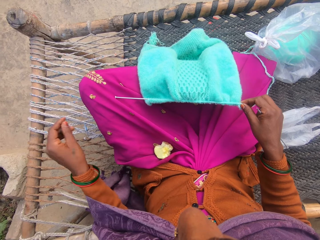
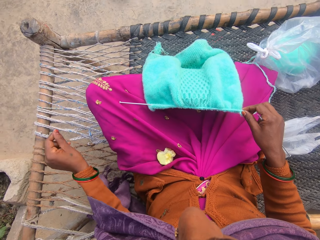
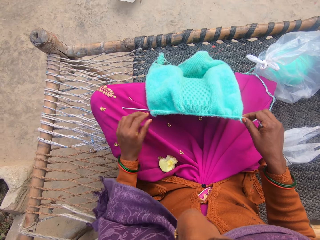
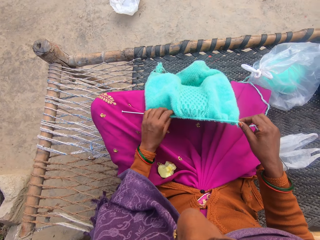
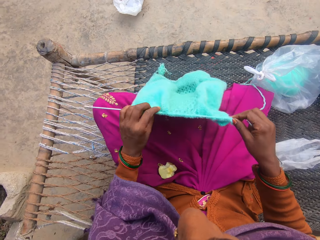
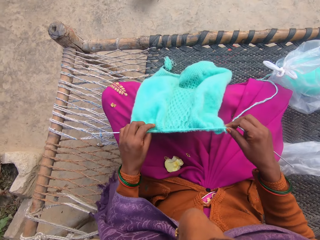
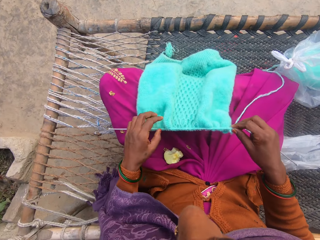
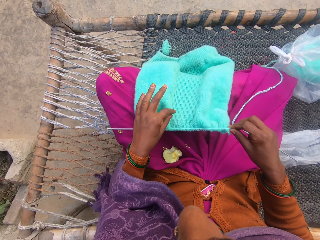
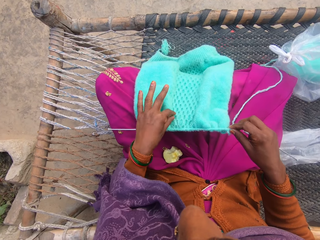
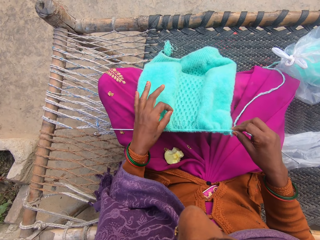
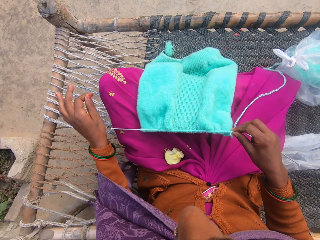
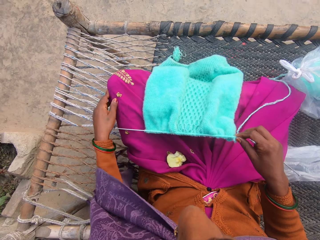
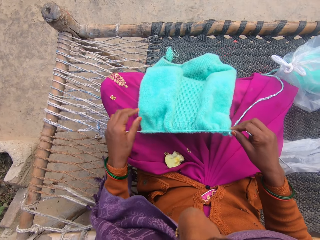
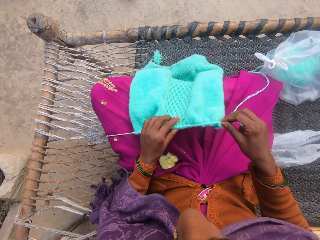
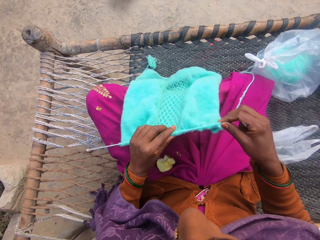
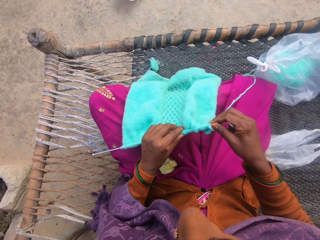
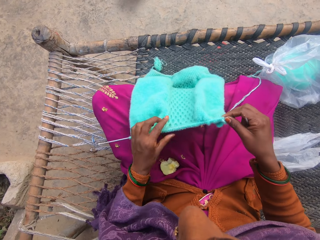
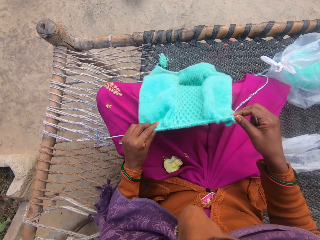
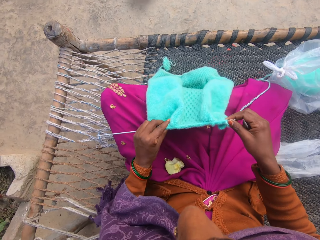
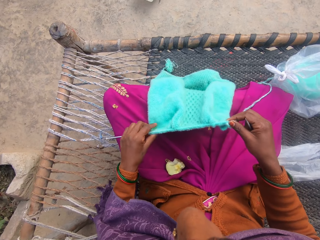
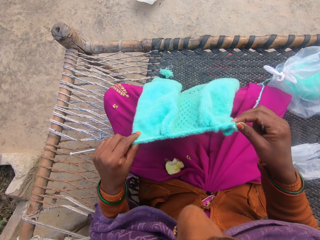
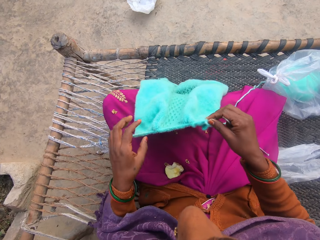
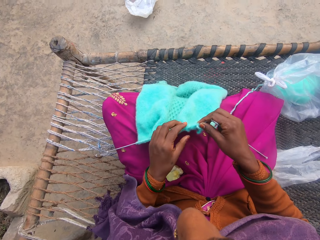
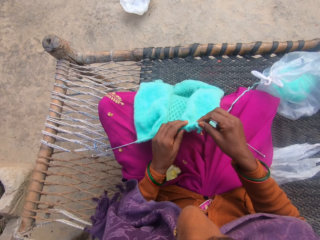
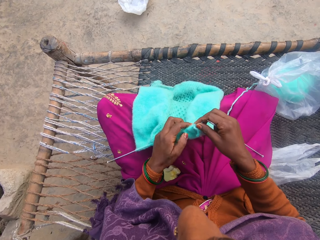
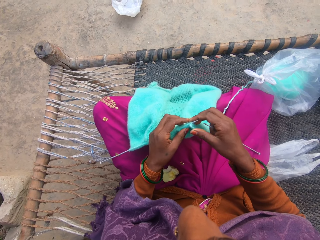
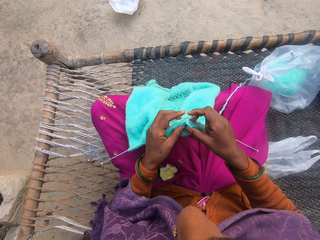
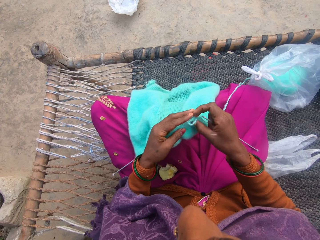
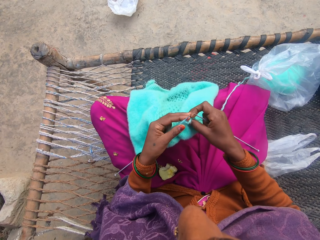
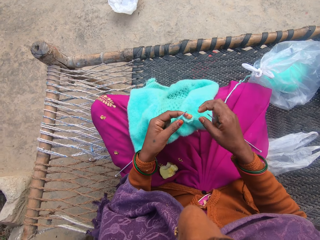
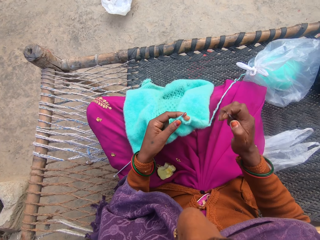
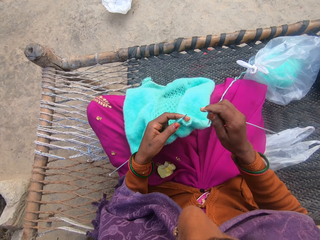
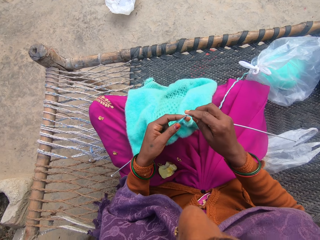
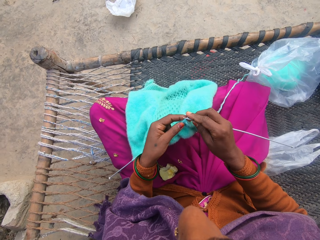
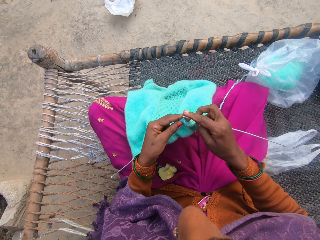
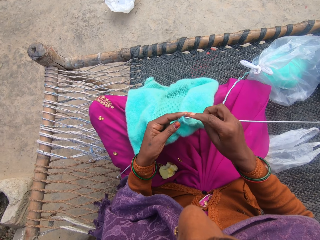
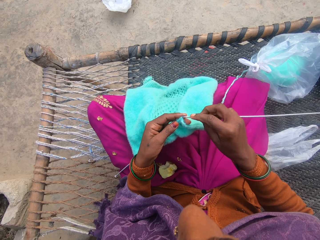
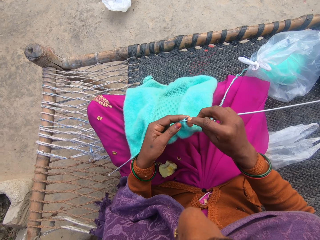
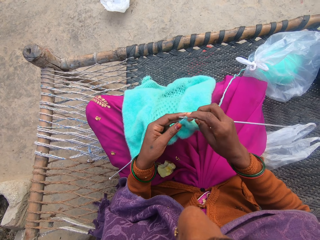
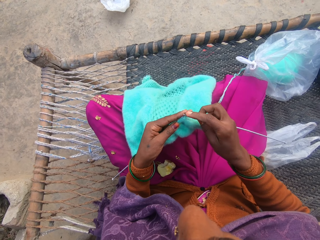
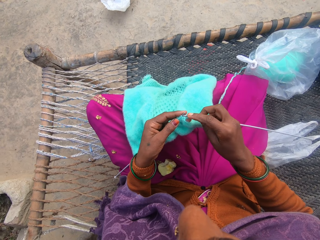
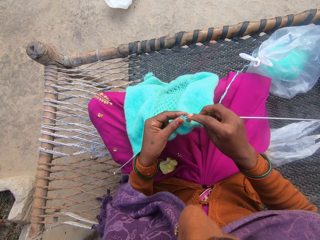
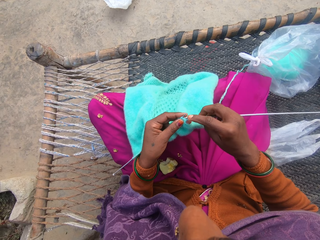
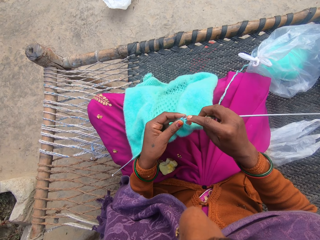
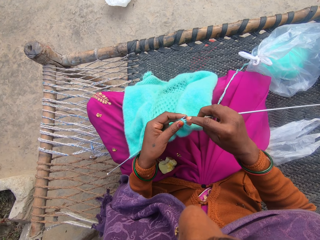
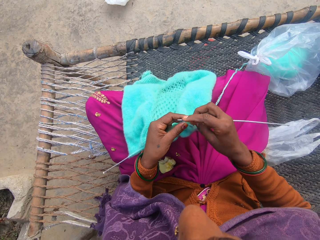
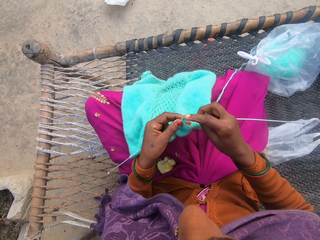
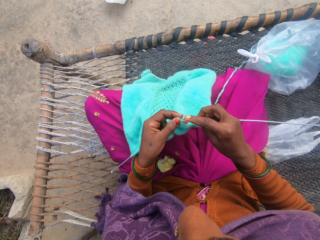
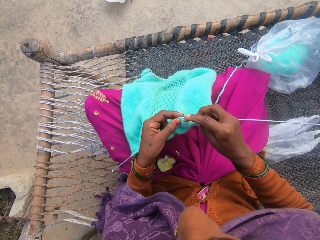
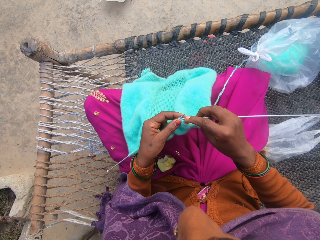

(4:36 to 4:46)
The camera wearer removes the dirt on the cloth. They push the cloth on the knitting needle.

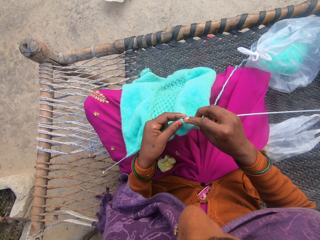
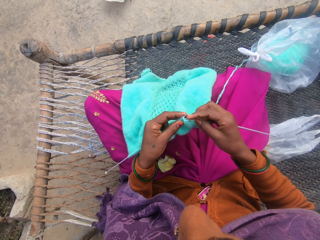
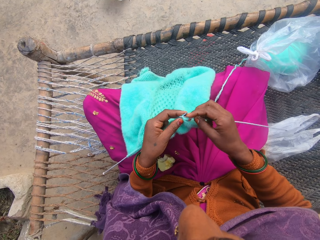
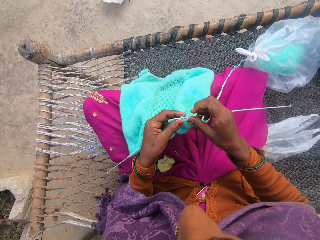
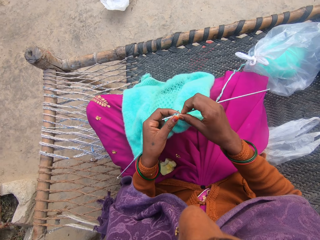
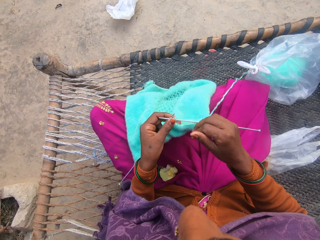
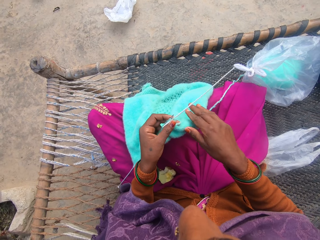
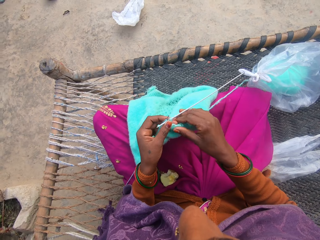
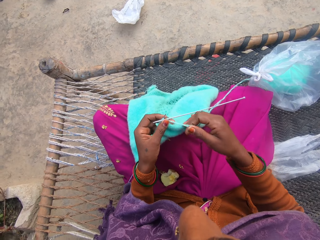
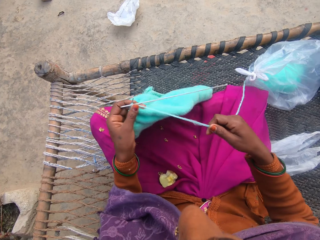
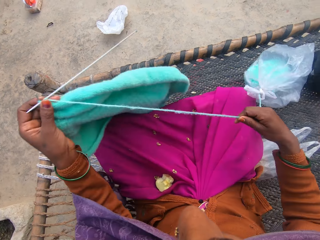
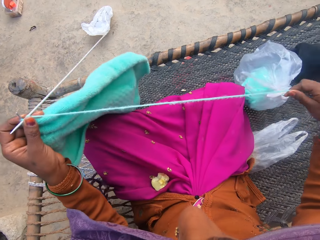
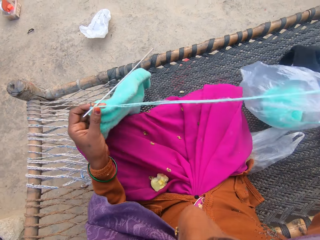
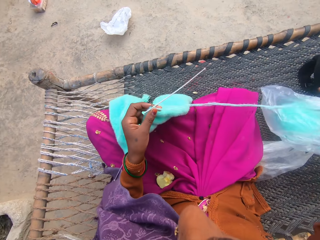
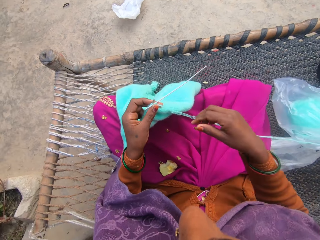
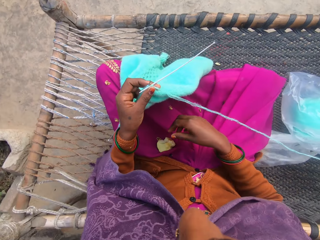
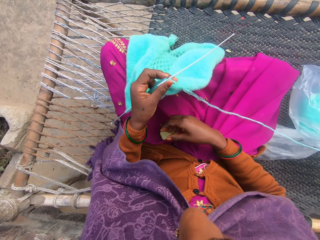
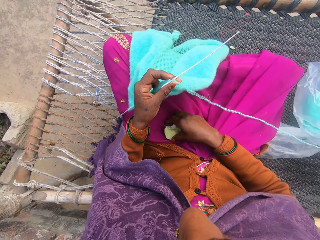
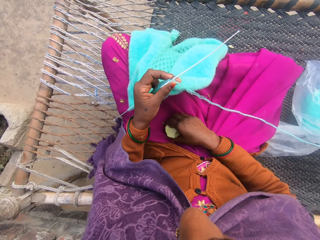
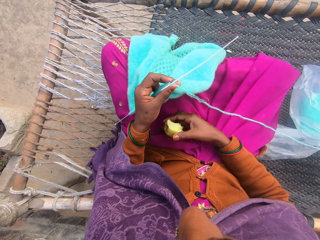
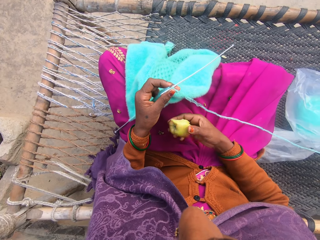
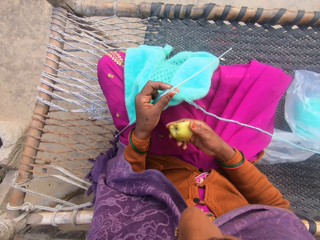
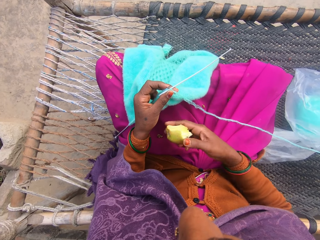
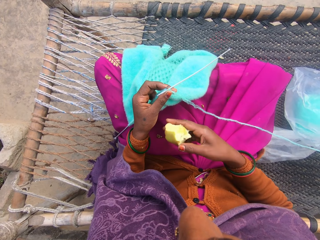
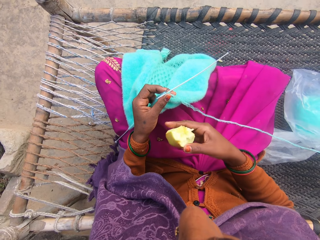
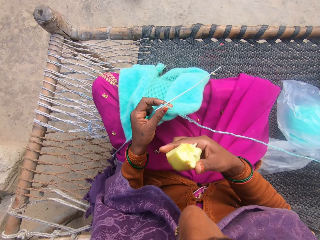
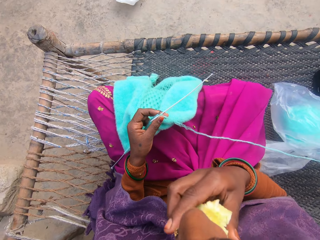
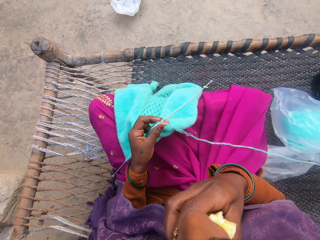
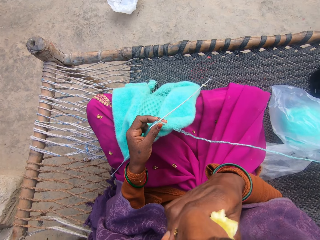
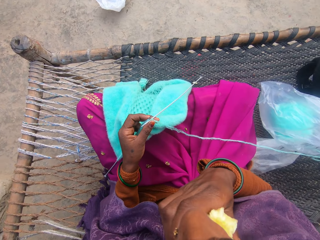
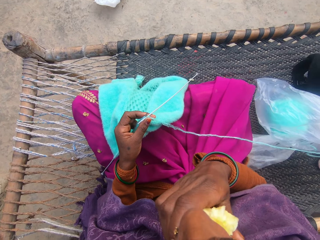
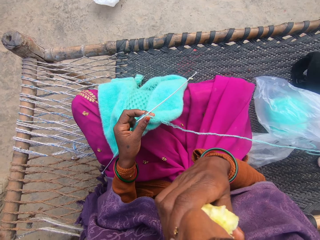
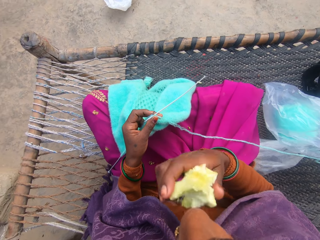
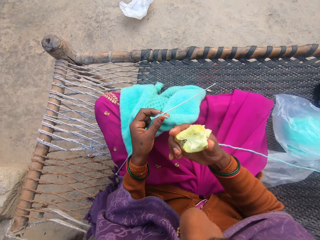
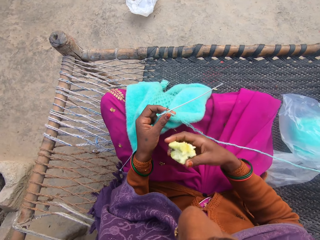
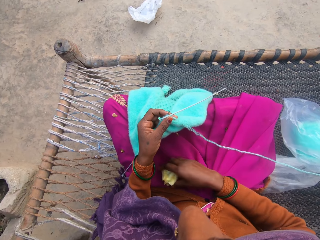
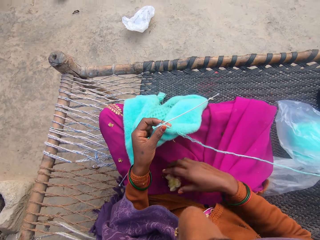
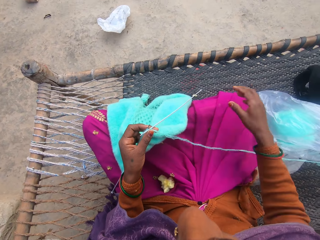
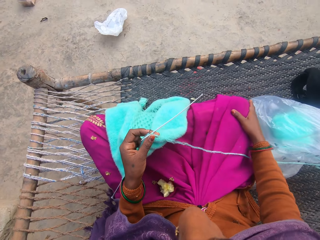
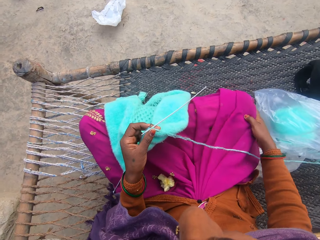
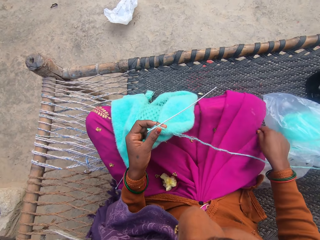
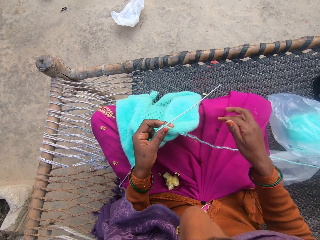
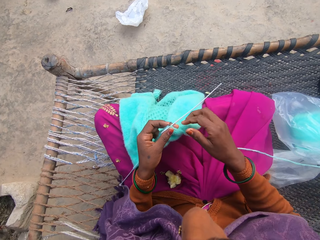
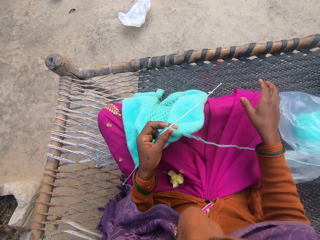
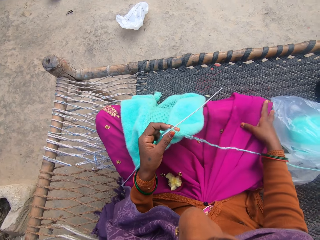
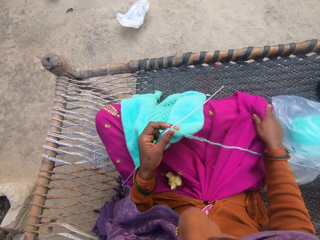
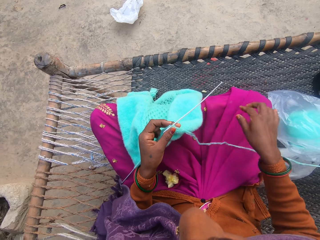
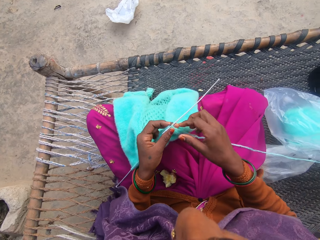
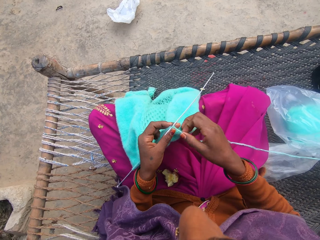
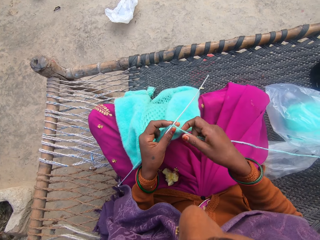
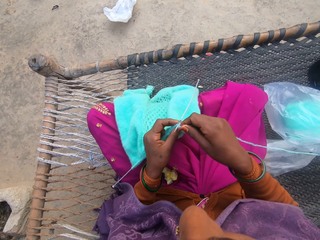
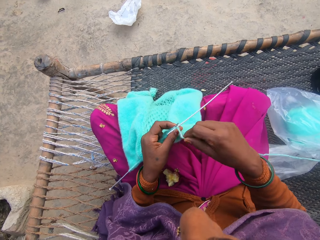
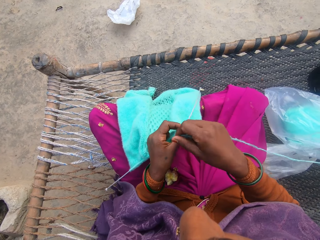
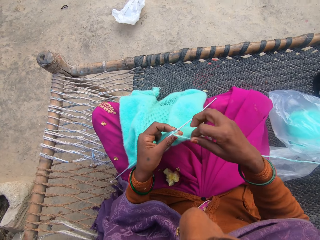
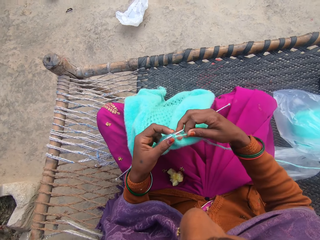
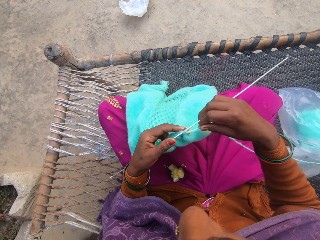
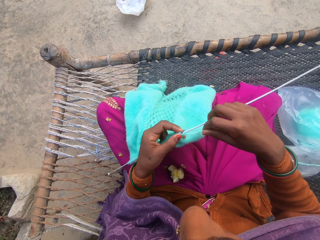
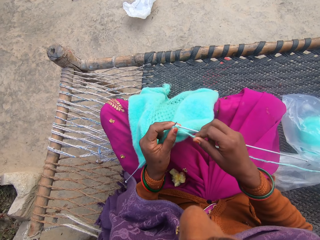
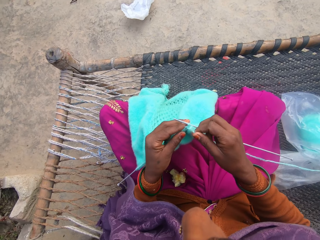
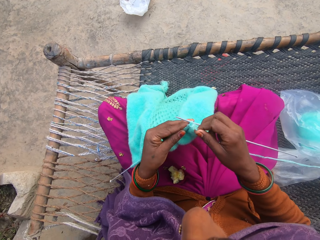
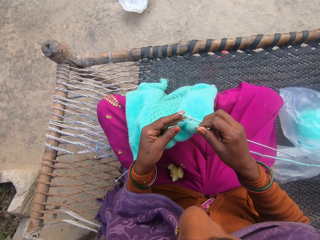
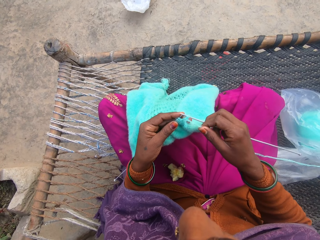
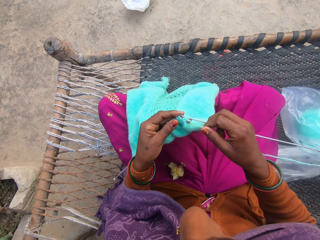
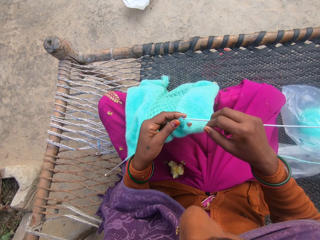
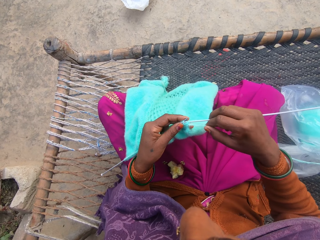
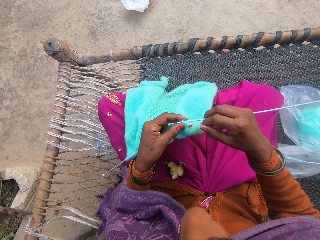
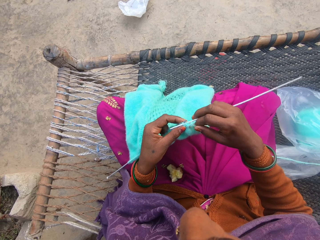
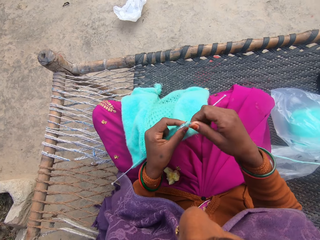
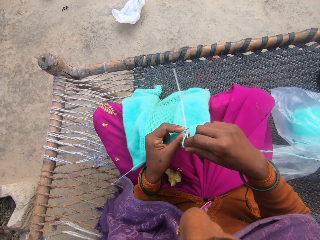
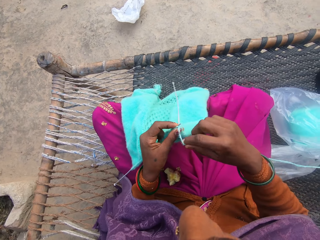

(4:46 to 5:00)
The camera wearer knits with a knitting needle and thread from a yarn on the charpoy. She pulls the knitting thread with her right hand. She stretches the thread with her hand. She picks the apple from her thighs. She eats the apple. She drops the apple in her hand on her thighs. She wipes her right hand on her cloth. She rolls the knitting thread on the knitting needle. She knits the knitting garment with the knitting needle and thread from the yarn on the charpoy.
